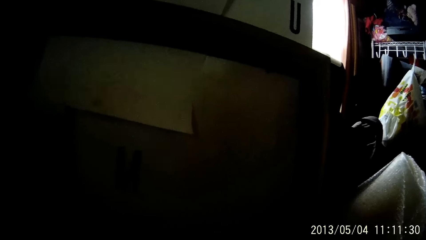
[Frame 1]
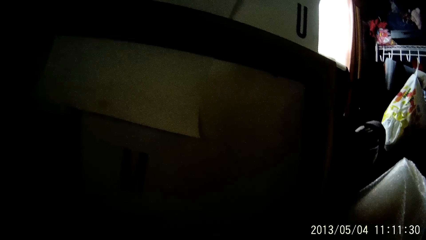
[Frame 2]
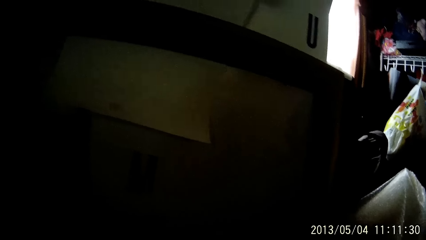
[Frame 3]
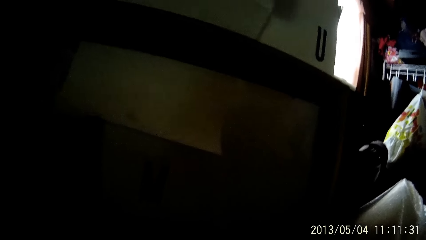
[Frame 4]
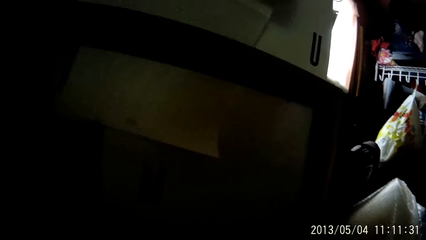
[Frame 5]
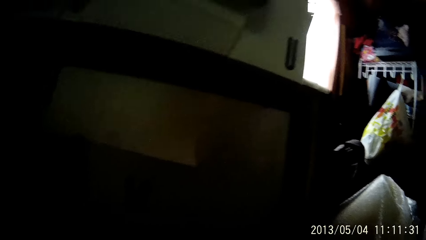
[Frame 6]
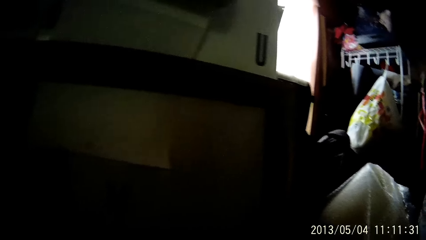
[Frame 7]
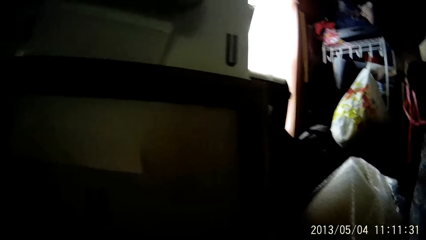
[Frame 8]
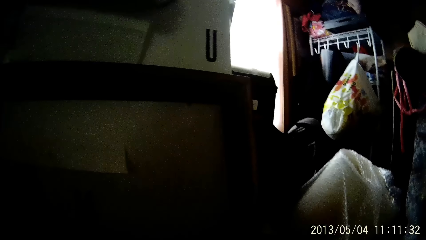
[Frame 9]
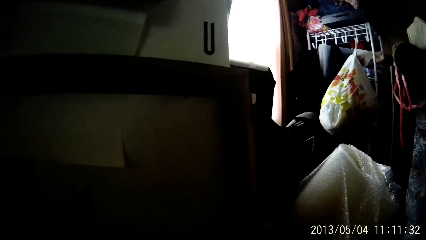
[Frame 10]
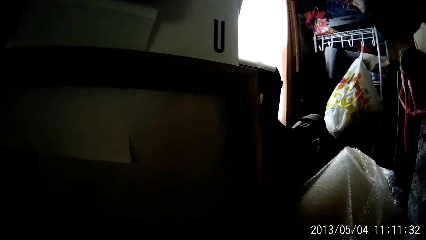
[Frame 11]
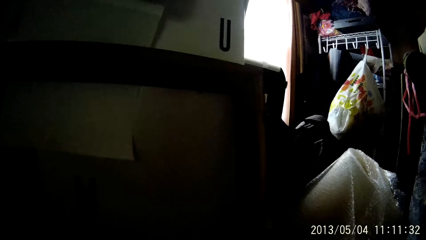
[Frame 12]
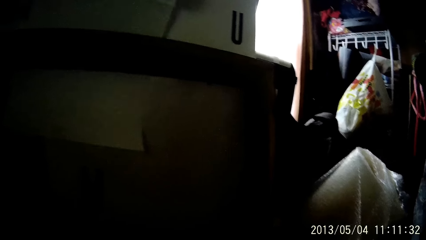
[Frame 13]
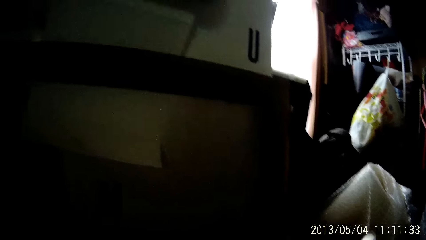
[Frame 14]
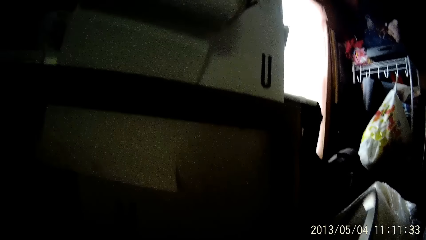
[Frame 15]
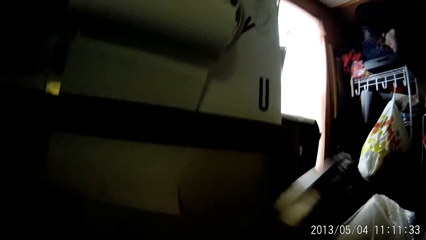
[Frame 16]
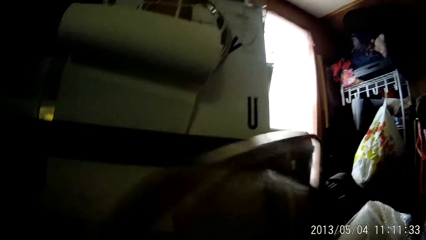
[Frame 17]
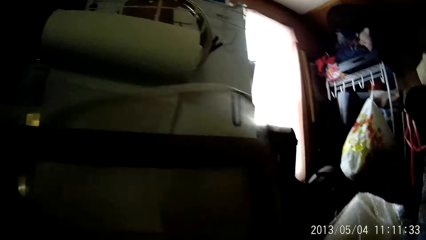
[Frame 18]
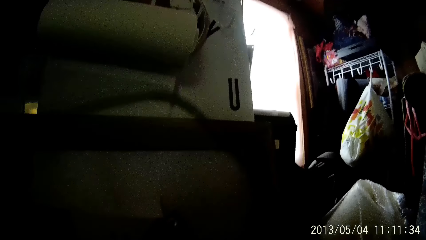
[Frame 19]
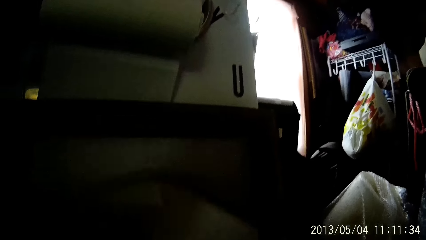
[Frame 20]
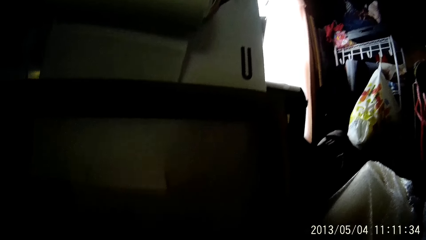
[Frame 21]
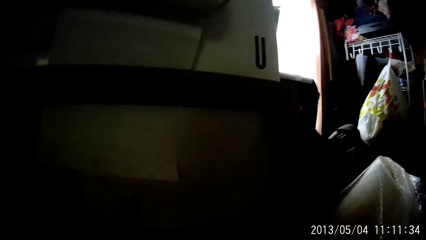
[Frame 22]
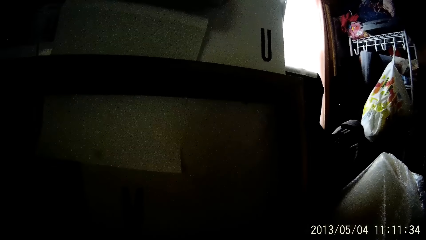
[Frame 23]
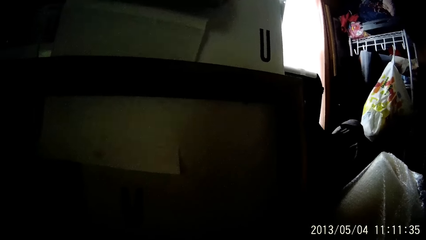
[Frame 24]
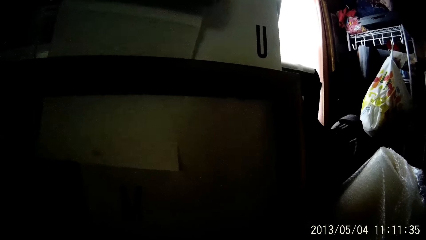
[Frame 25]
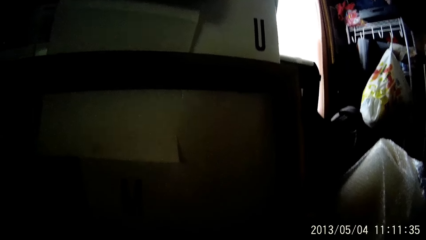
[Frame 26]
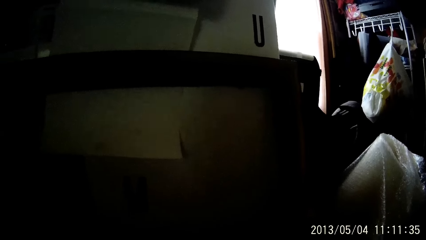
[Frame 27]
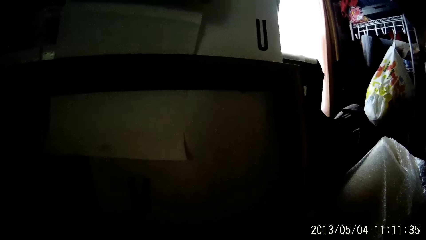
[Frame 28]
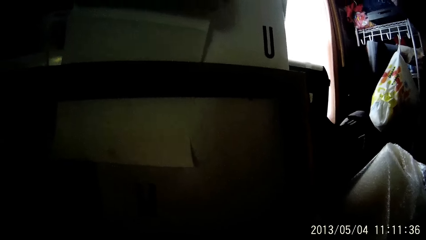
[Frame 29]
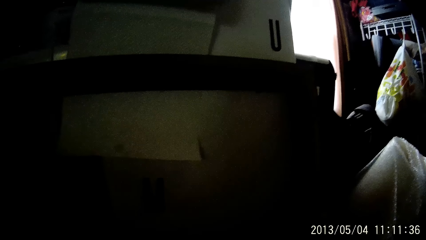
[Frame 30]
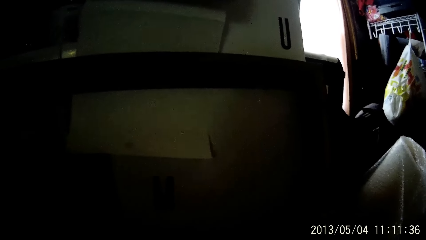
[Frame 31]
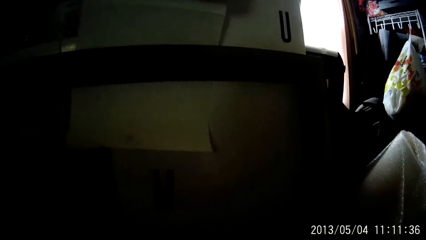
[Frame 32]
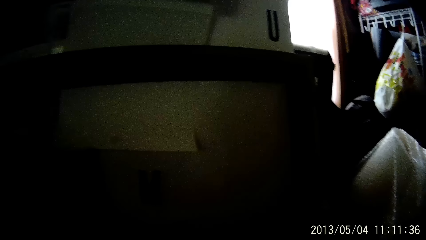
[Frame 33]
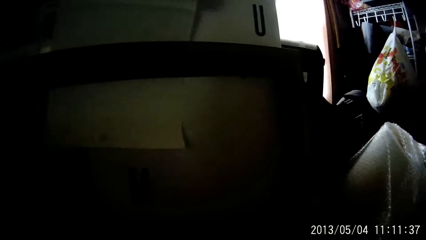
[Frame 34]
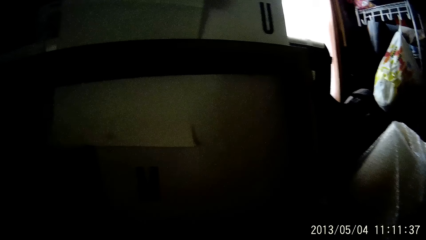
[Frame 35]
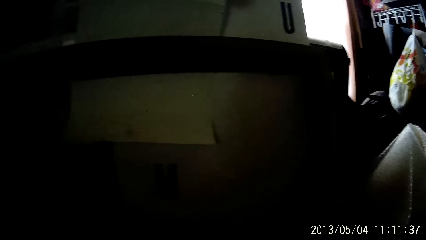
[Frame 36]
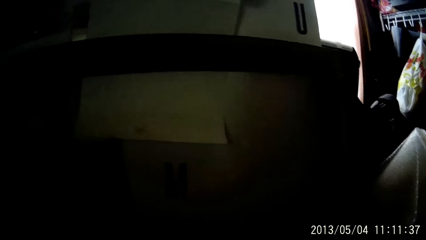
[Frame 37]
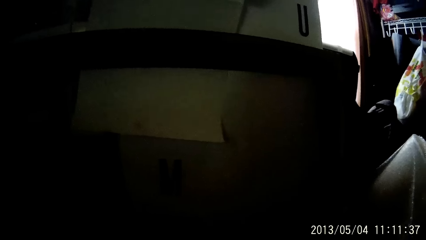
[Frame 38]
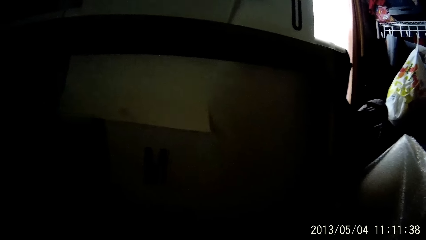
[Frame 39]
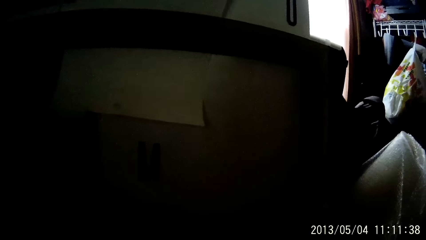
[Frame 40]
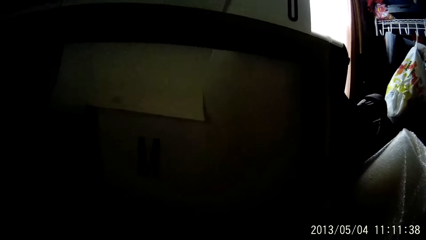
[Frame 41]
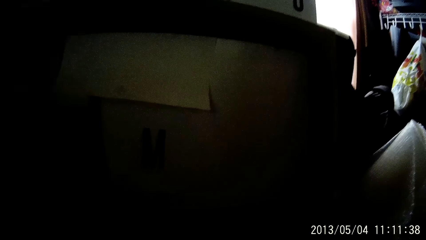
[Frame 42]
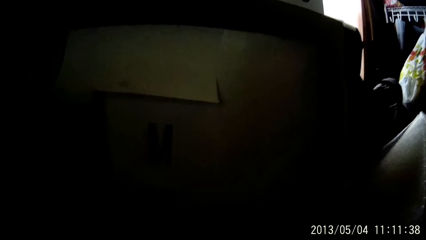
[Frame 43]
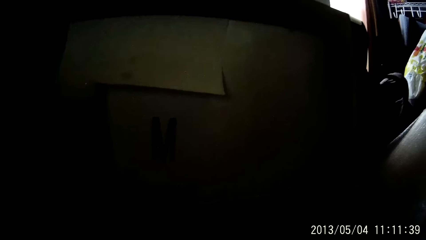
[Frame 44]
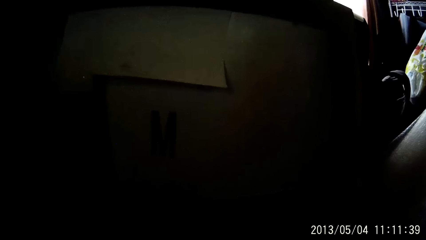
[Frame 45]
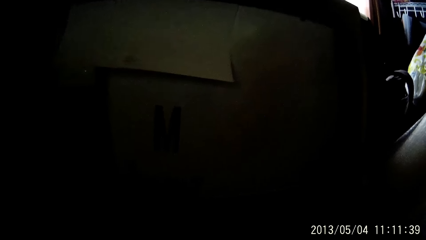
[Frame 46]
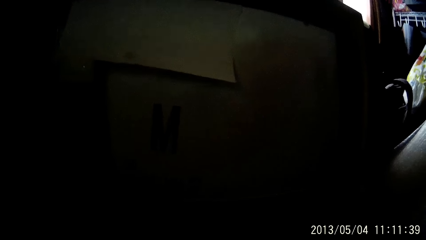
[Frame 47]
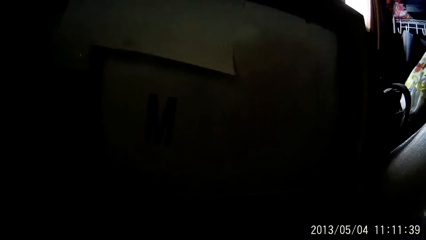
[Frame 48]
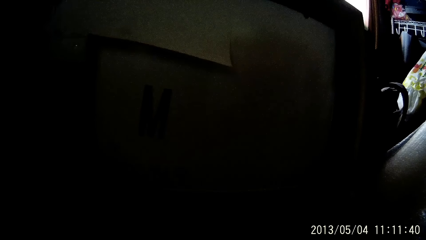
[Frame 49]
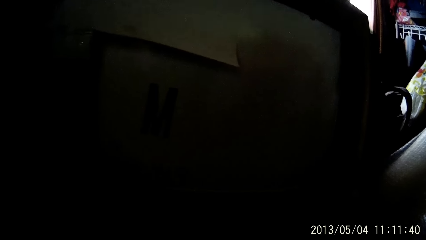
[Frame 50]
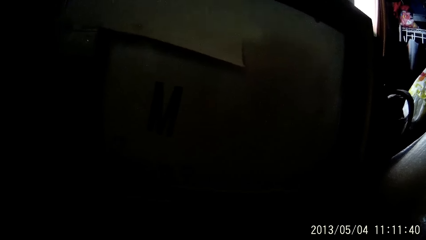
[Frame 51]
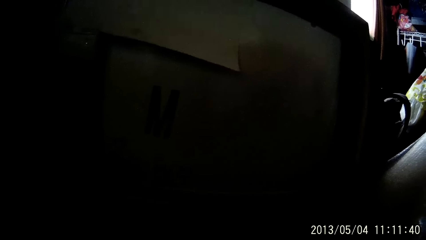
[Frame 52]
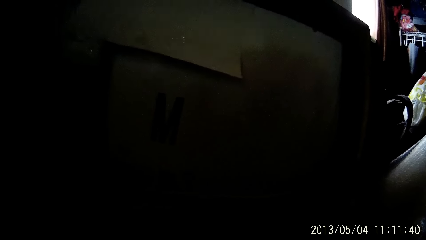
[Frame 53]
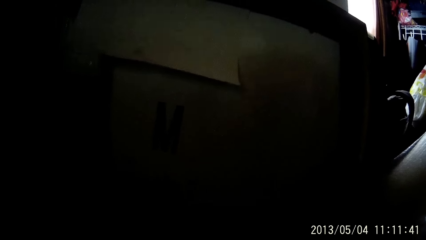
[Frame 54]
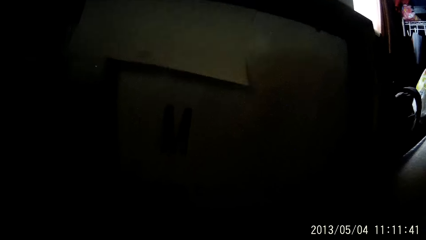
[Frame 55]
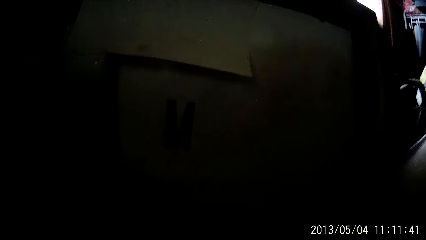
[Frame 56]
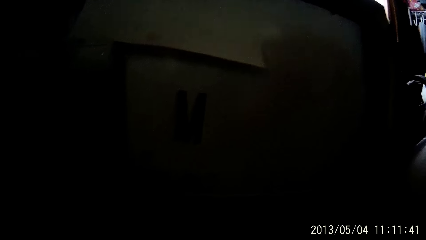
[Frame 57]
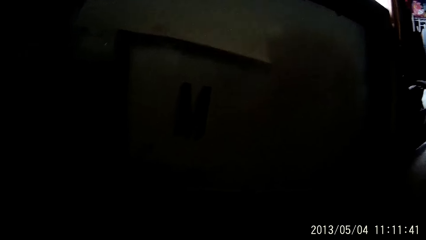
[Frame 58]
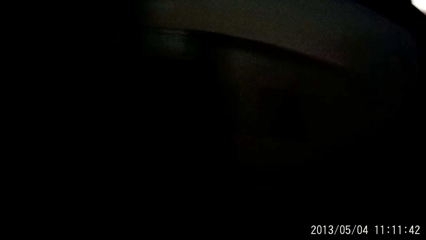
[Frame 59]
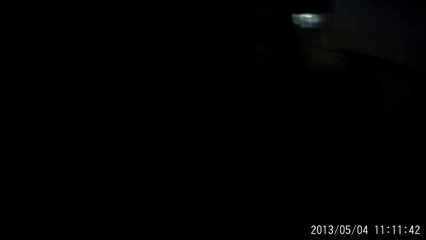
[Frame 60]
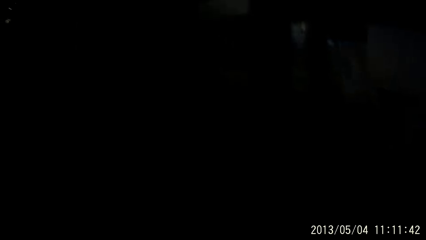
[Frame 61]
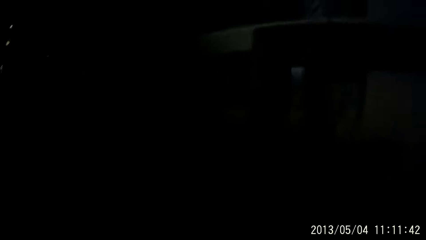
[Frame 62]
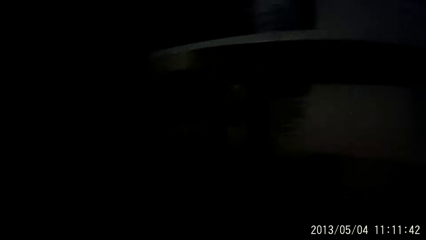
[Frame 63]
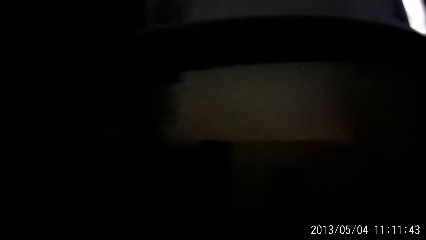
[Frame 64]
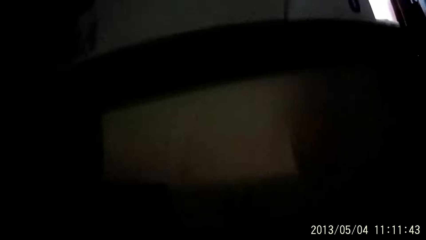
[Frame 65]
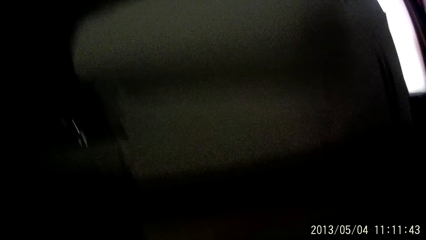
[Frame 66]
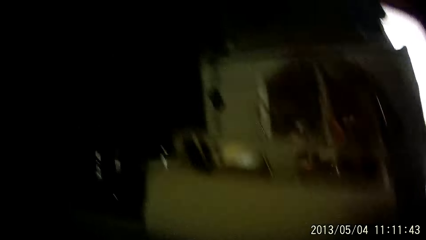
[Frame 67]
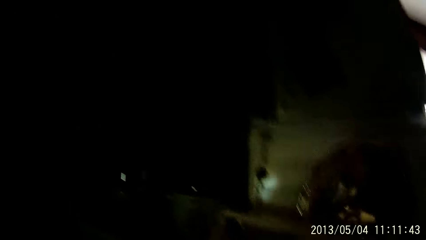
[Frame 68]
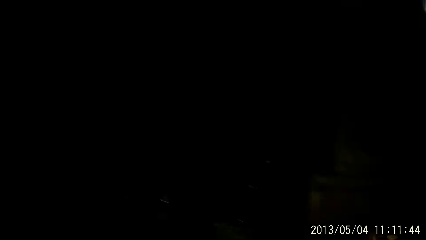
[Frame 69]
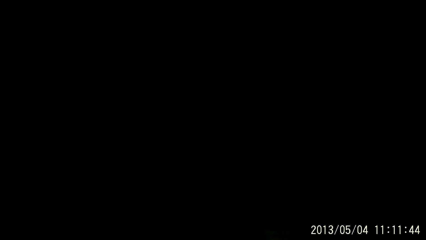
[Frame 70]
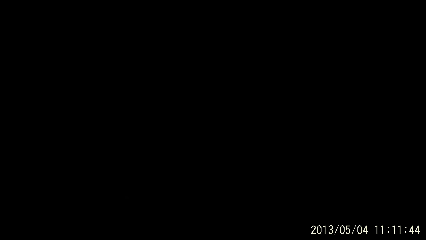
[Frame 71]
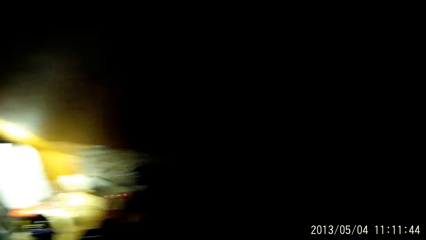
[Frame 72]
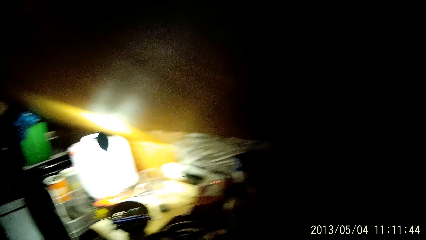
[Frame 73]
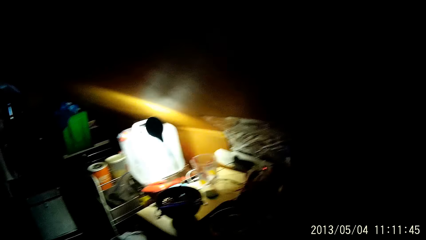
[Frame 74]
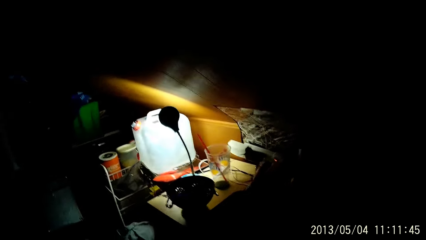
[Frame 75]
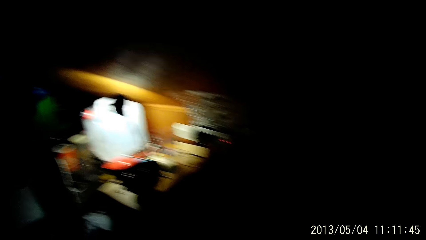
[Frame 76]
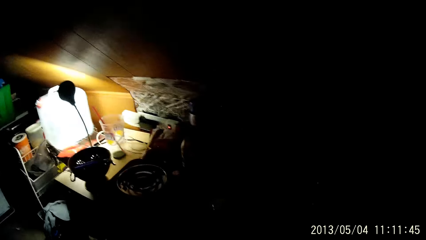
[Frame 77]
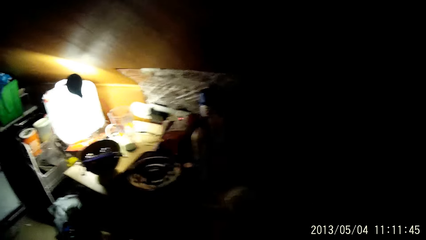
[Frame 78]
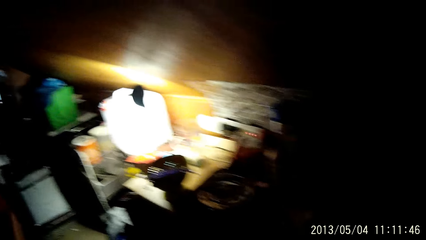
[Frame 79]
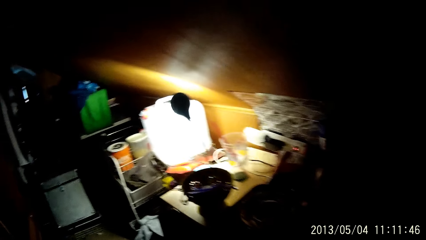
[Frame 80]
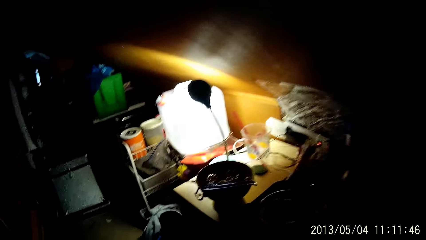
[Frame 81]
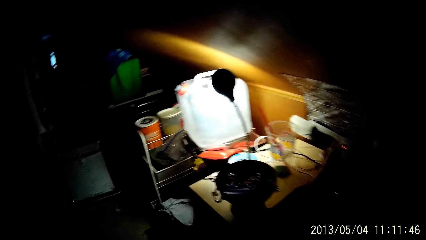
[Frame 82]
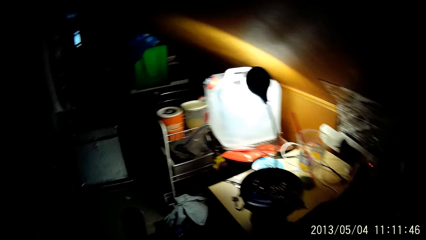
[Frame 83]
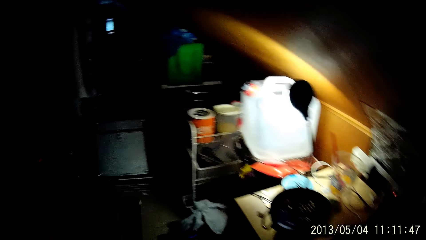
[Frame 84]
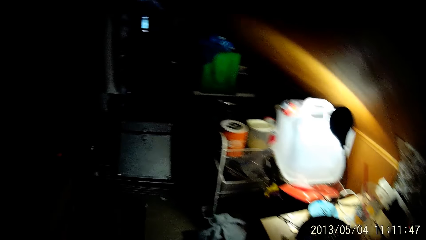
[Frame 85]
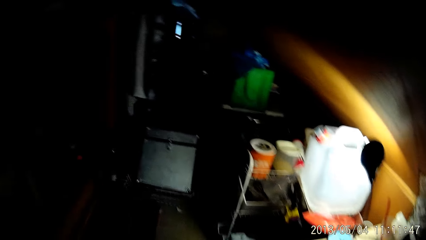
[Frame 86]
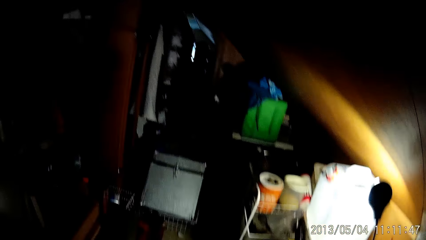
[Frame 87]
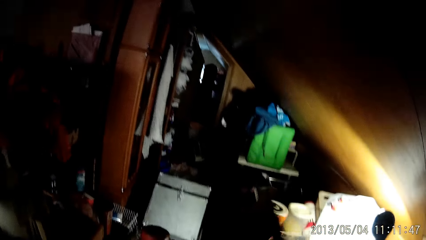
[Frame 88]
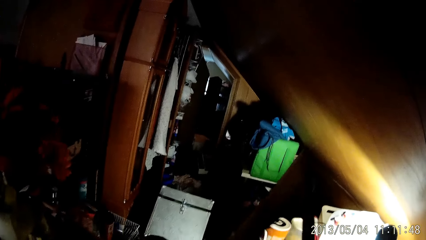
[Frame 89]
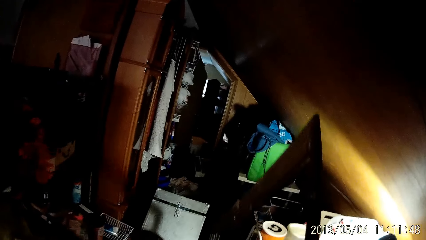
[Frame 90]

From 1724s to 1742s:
The camera wearer lifts the stand from the floor with his left hand. He drops something. He looks around. He walks across the room with a stick in his left hand and a frame in his right hand.
